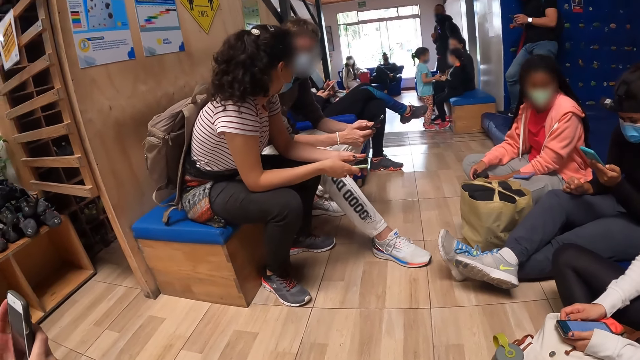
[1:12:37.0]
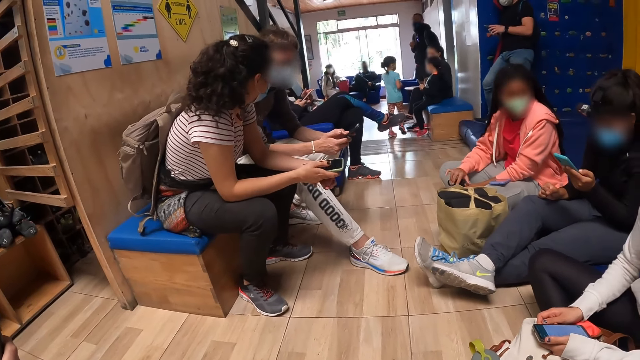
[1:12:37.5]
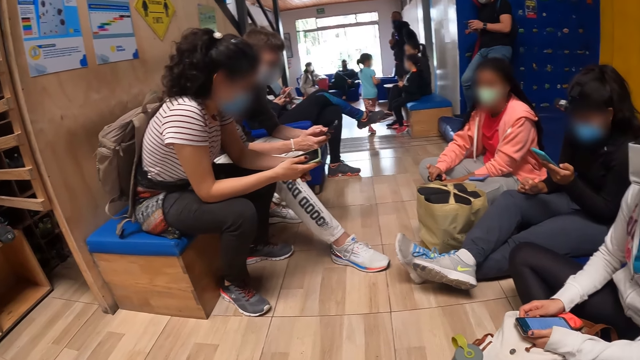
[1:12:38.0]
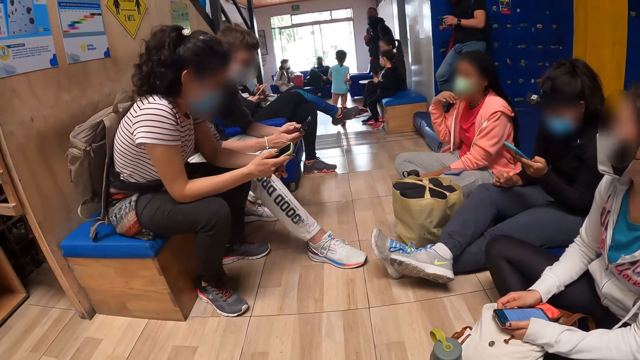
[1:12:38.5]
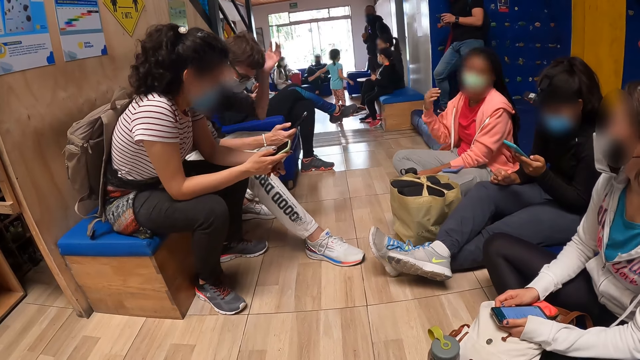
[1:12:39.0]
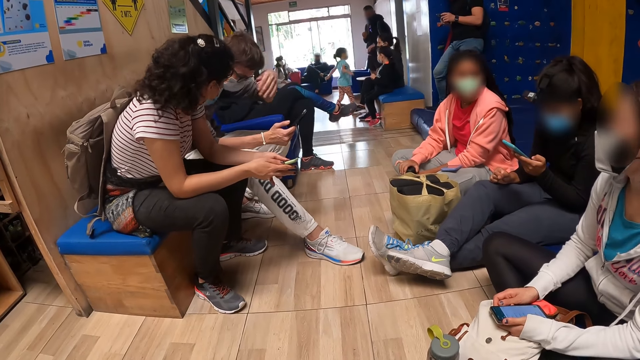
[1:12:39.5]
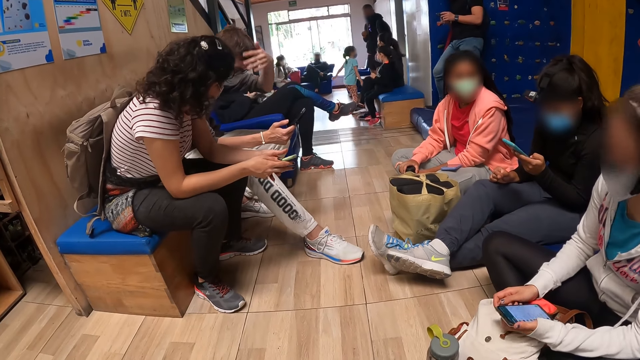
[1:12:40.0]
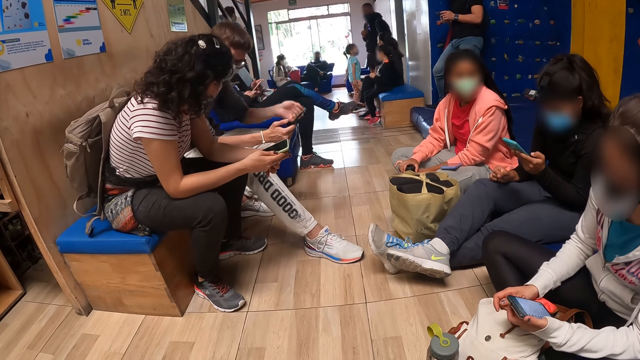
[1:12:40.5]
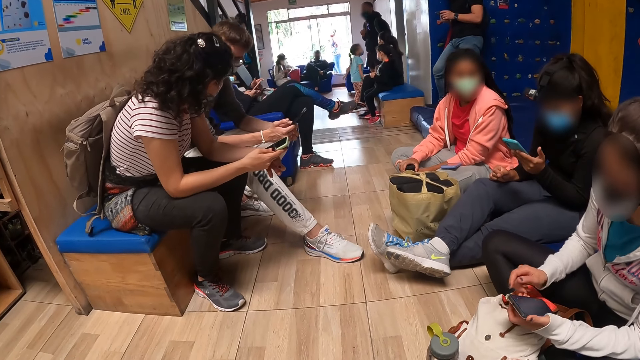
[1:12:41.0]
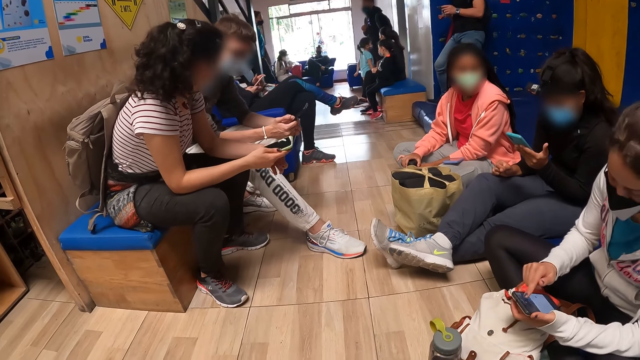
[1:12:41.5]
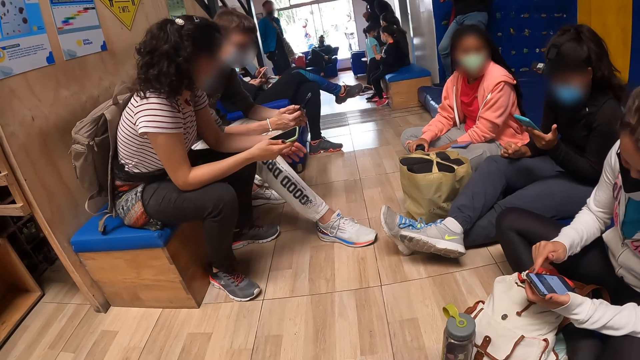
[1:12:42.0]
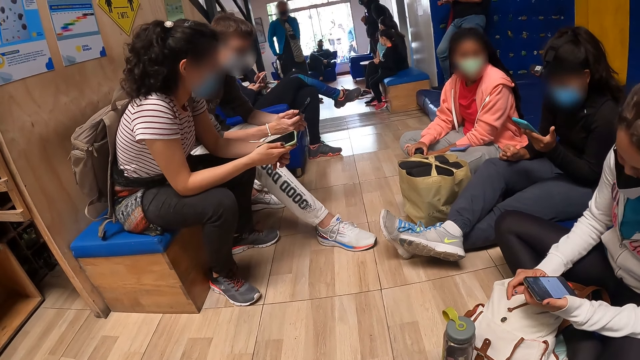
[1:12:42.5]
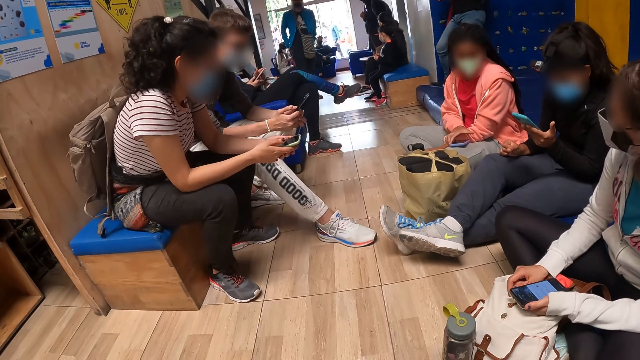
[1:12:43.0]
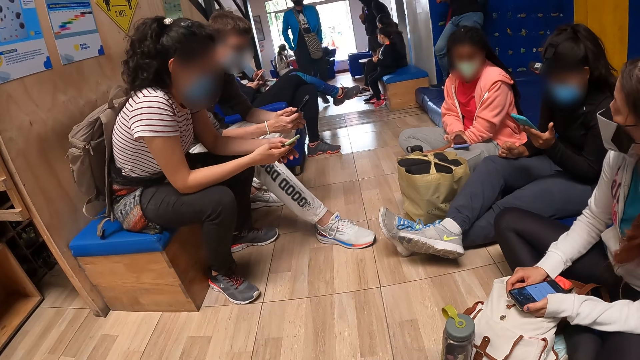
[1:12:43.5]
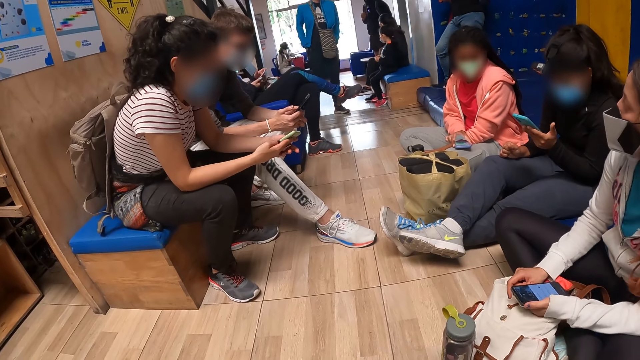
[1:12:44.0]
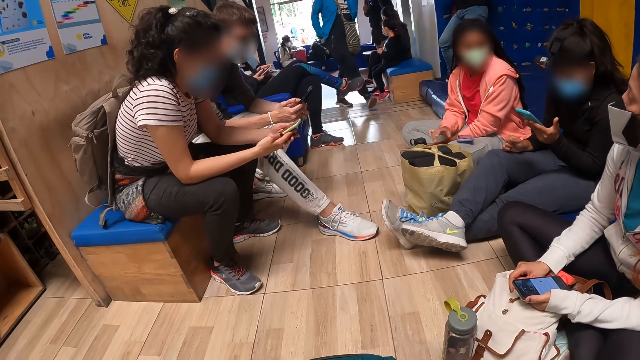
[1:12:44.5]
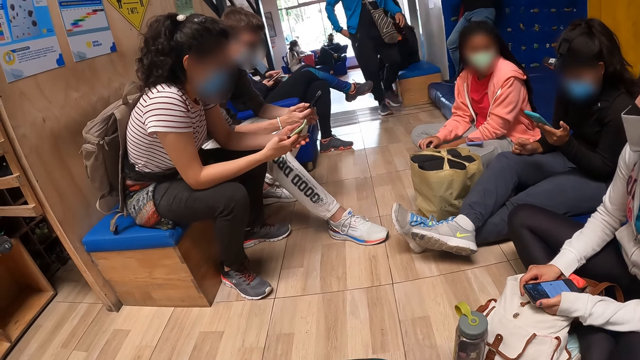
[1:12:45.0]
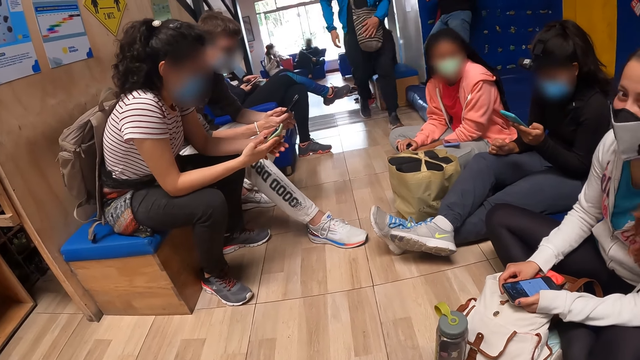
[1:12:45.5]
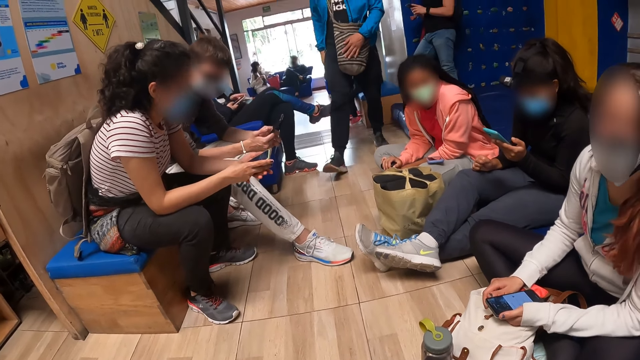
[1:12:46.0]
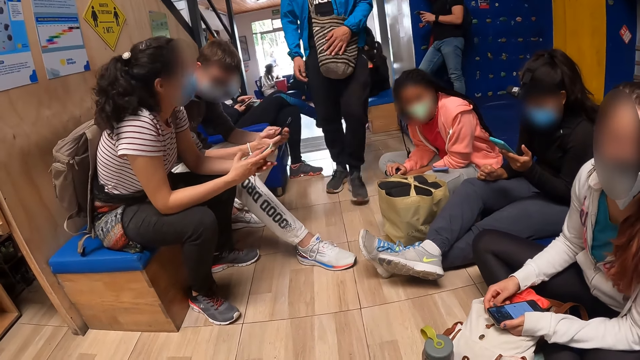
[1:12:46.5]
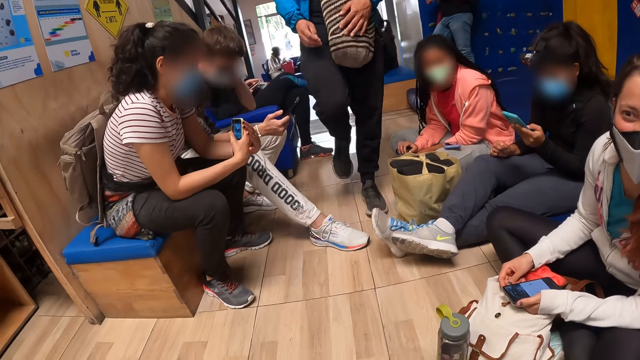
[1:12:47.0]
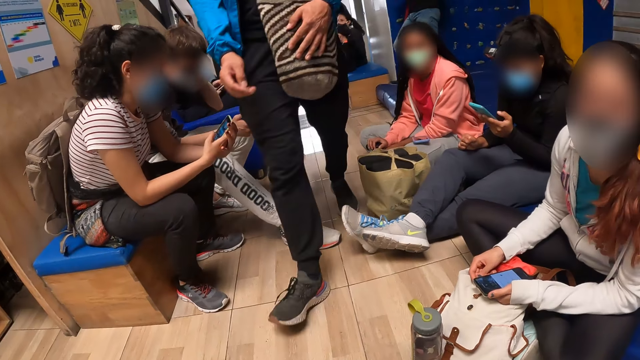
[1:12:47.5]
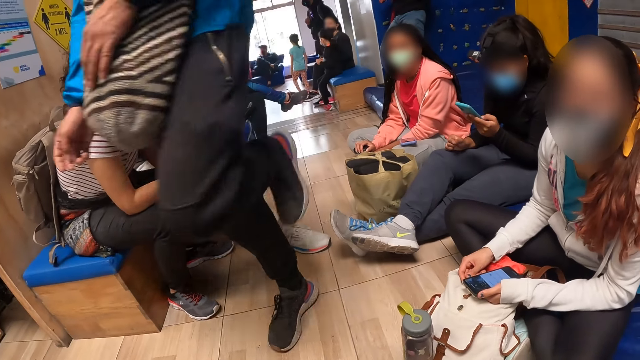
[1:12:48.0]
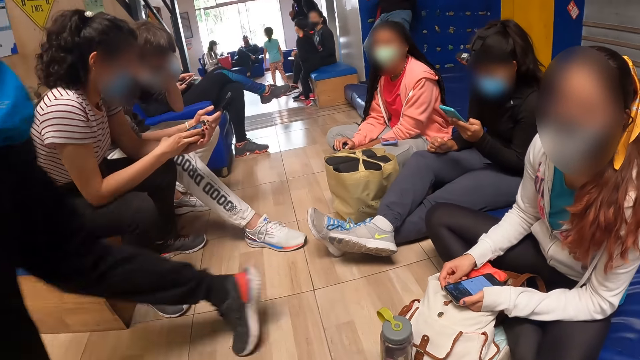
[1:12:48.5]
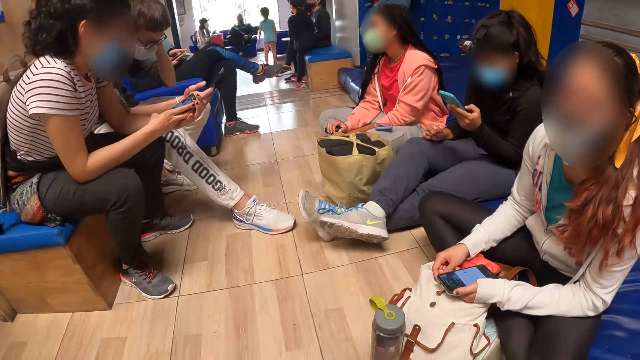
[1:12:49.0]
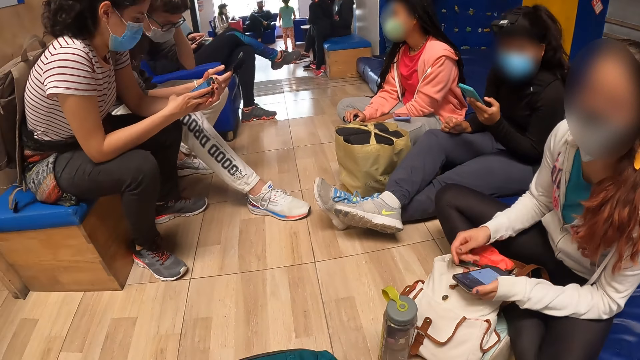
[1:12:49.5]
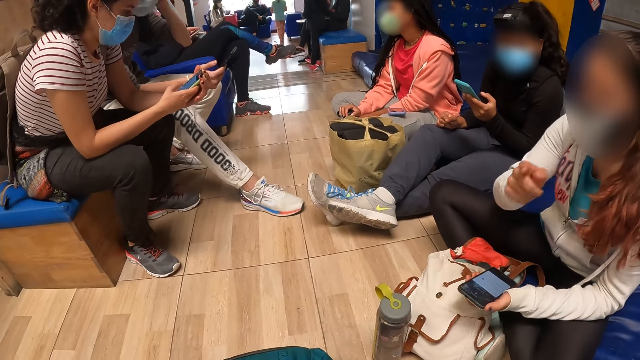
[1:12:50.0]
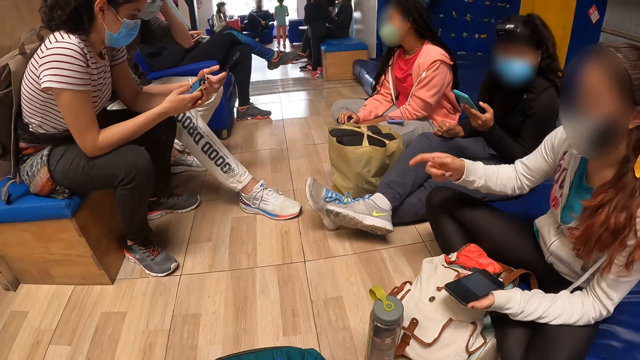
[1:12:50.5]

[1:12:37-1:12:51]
A man touches his hair with his left hand. A woman stares at a phone. Another woman interacts with the man. The first woman scrolls the phone. The other woman operates the mobile phone with both hands. The camera wearer interacts with the first woman. The man touches his hair with his left hand.

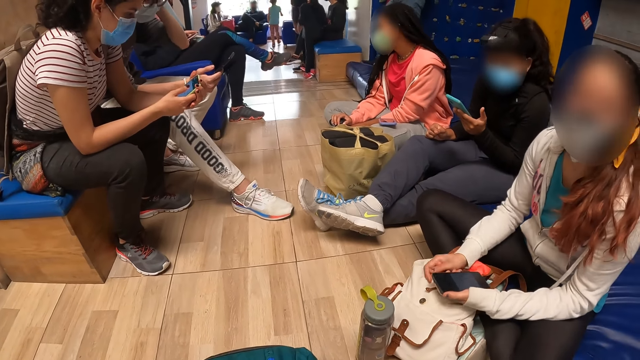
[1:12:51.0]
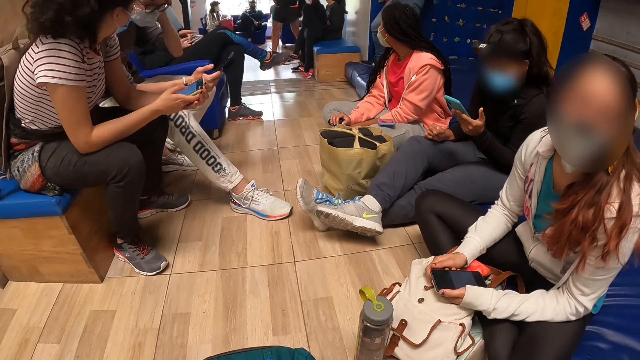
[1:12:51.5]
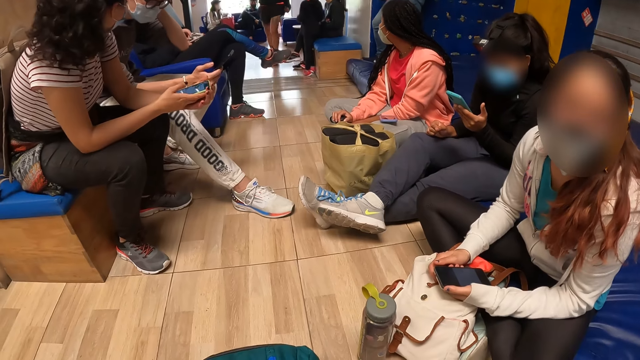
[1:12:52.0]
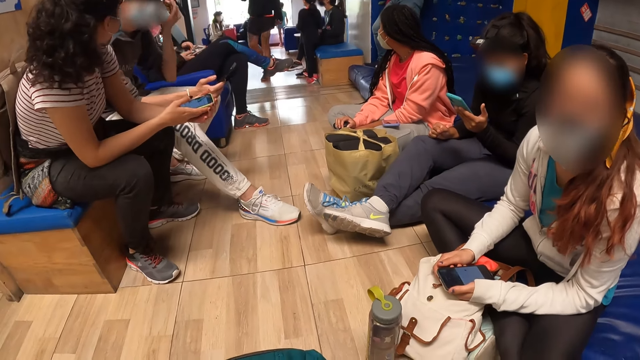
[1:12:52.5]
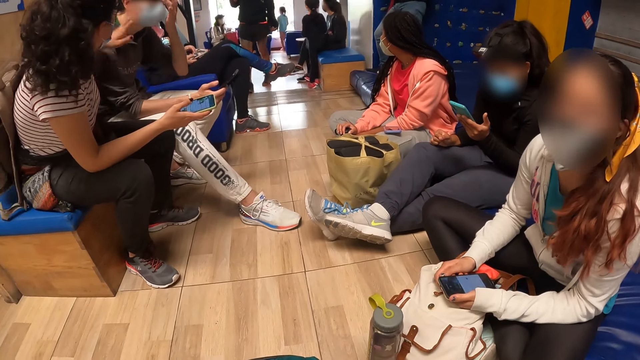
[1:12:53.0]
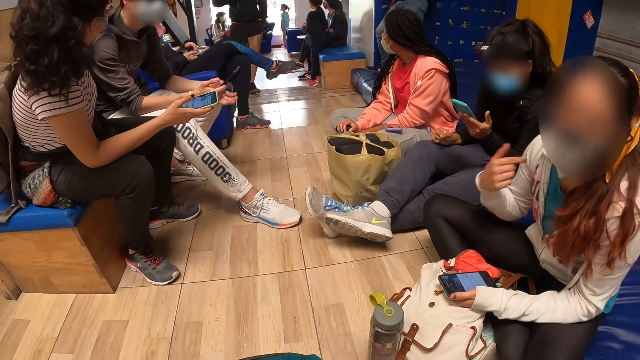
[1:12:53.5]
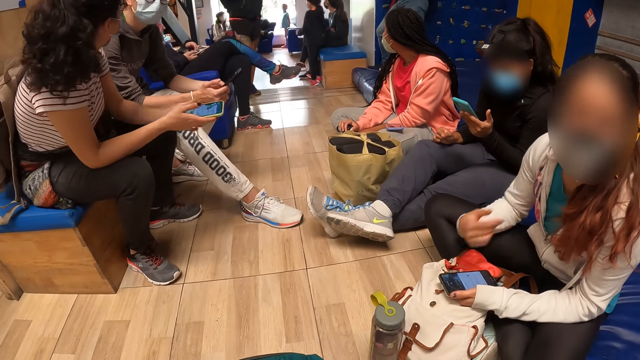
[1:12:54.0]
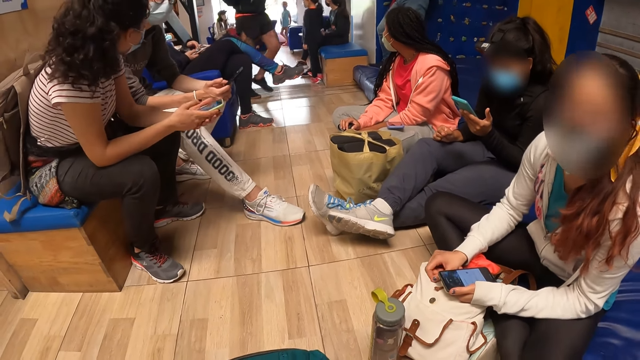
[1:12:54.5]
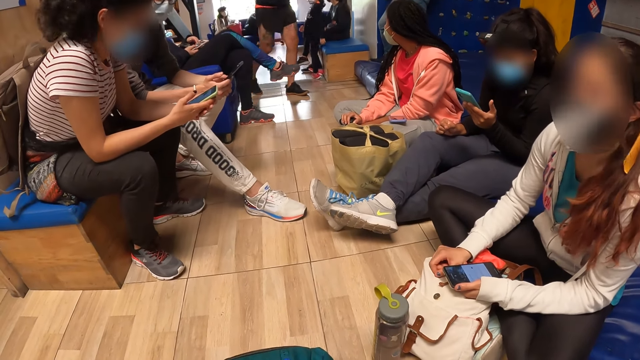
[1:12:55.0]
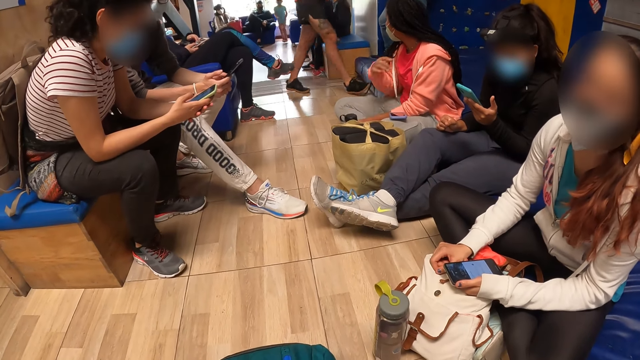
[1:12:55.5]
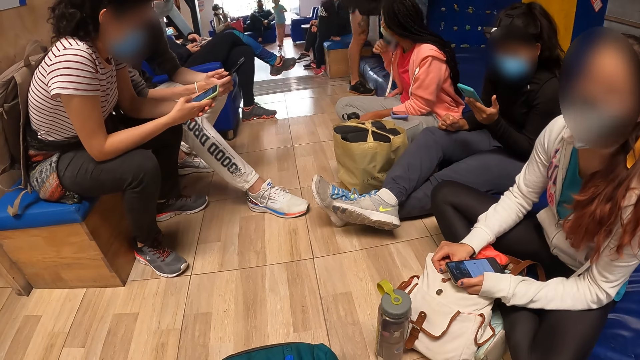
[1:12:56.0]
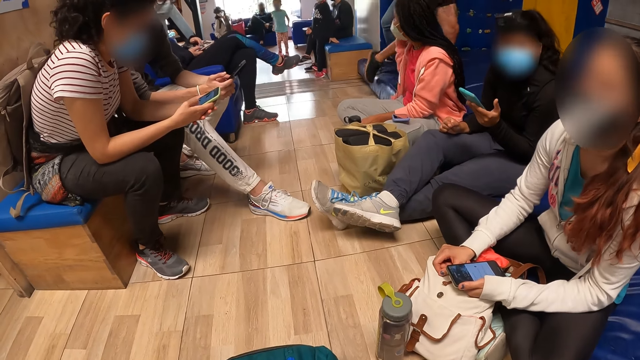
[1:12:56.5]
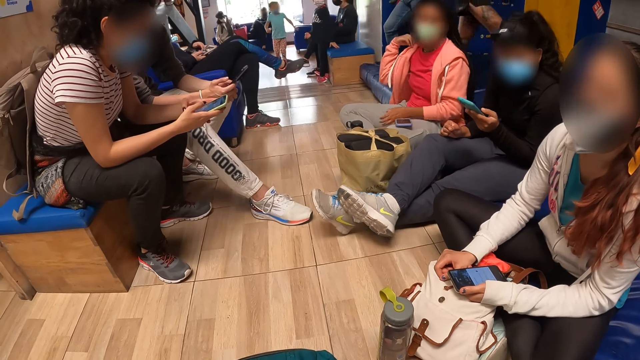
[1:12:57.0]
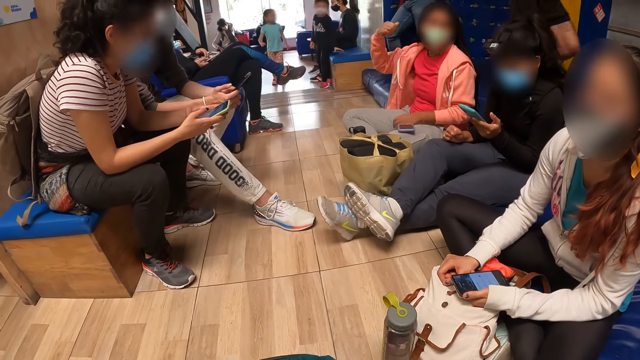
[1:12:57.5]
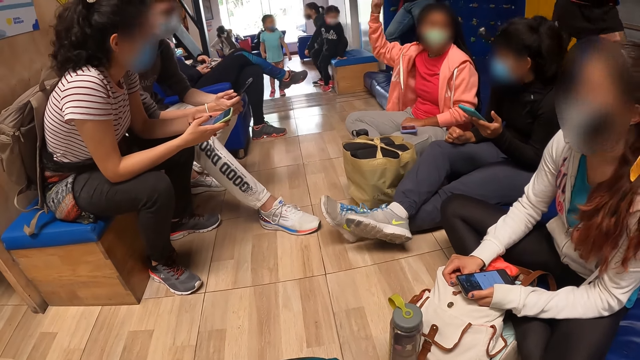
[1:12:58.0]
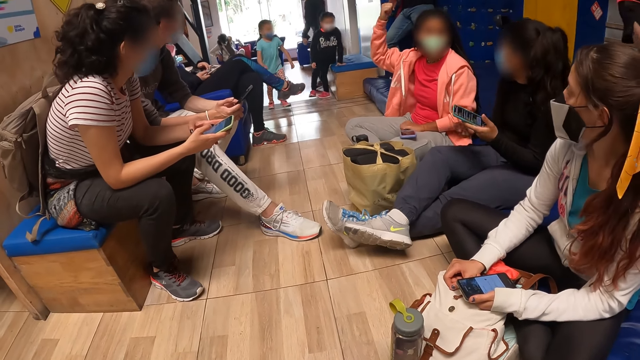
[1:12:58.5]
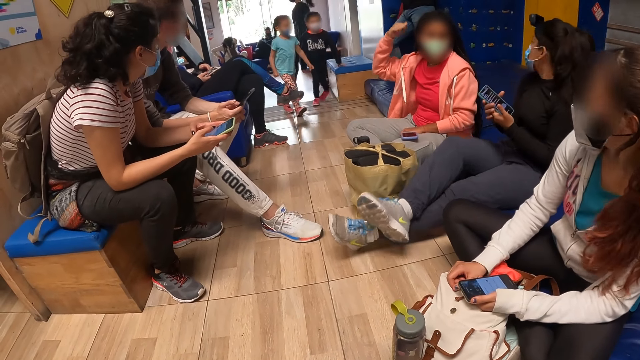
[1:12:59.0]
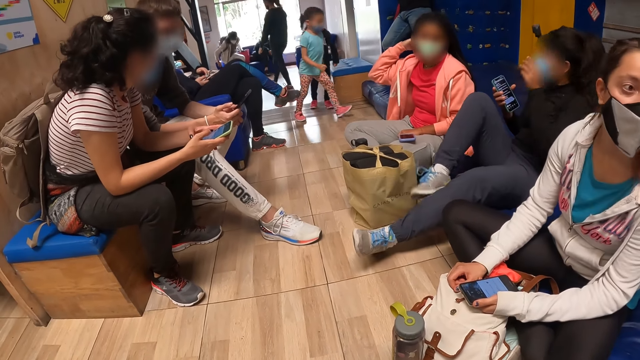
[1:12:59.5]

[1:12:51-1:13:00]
A woman touches a man's hair with her left hand. The woman operates the mobile phone in both hands. The man operates the mobile phone in both hands.
